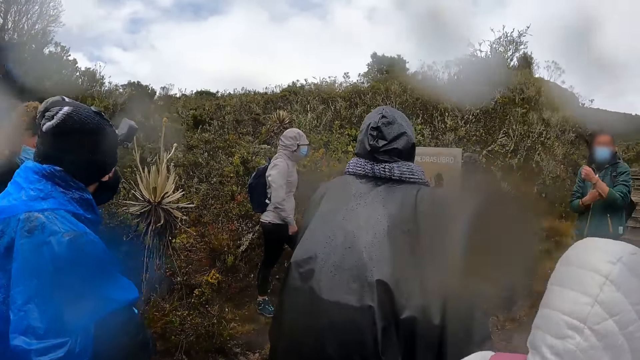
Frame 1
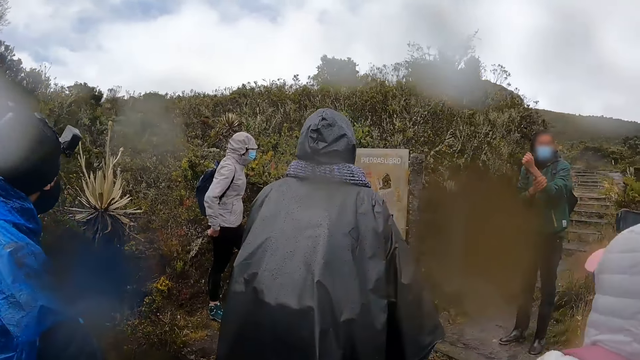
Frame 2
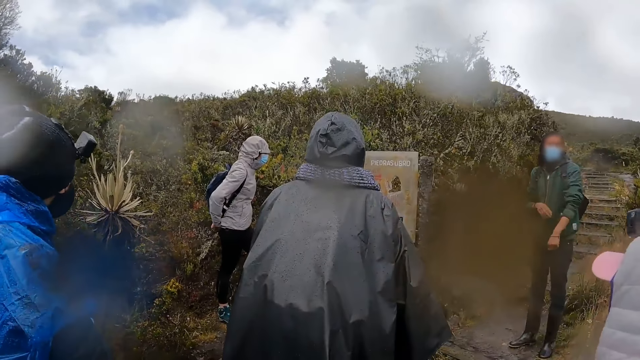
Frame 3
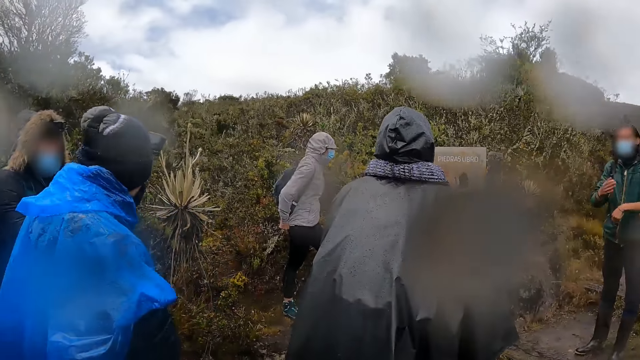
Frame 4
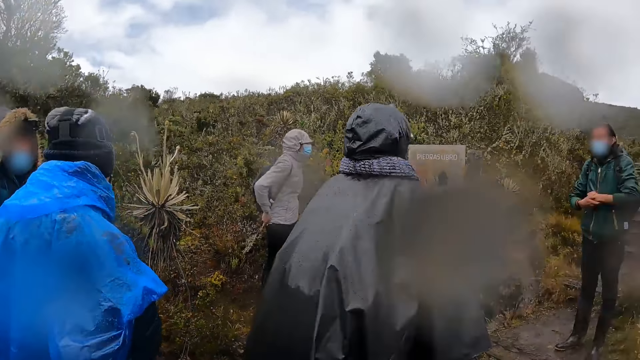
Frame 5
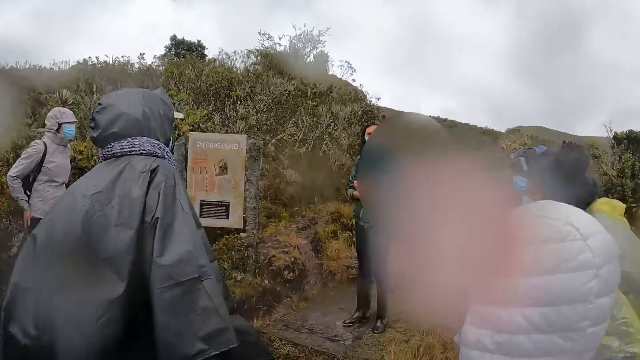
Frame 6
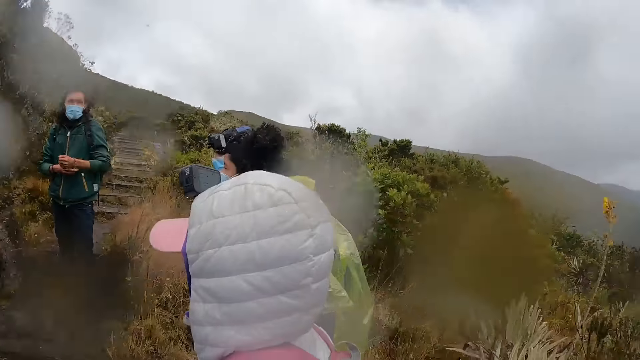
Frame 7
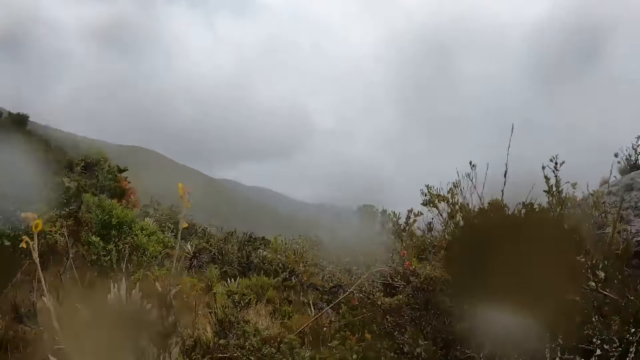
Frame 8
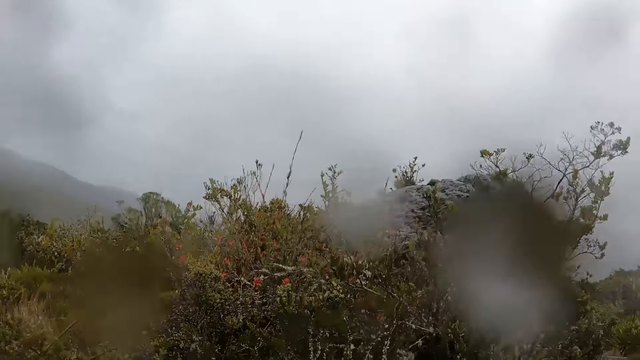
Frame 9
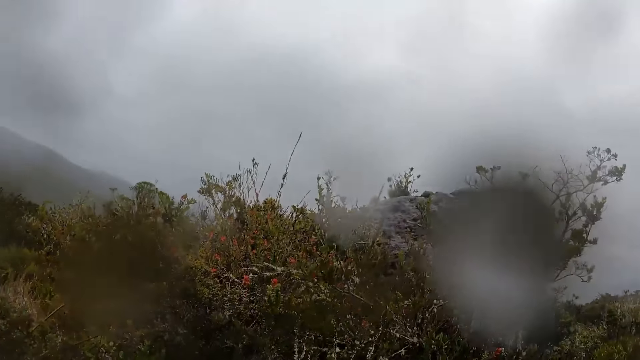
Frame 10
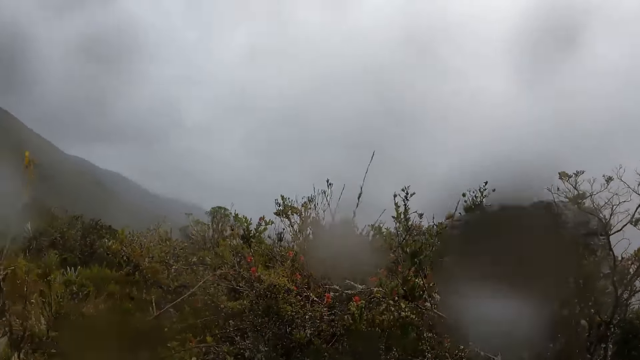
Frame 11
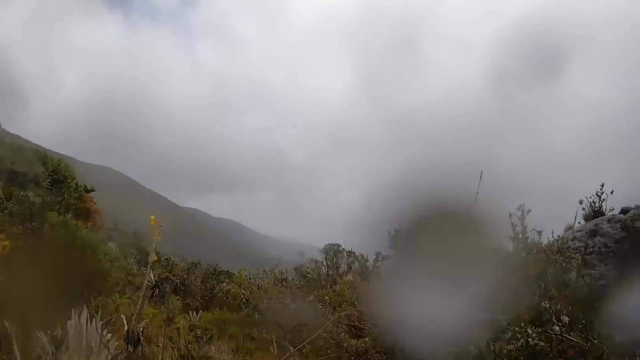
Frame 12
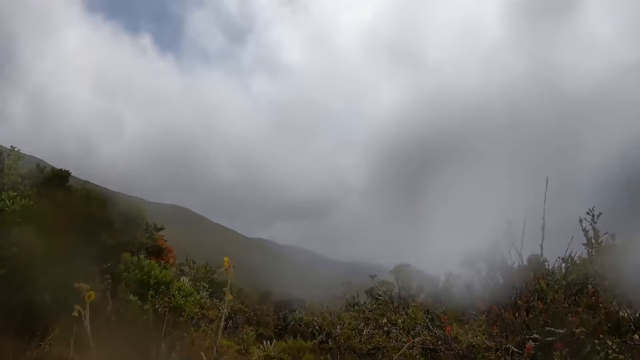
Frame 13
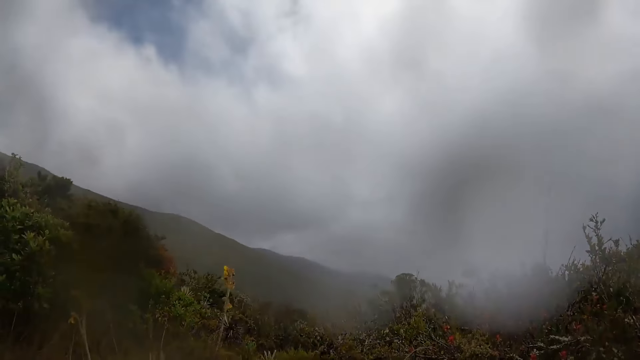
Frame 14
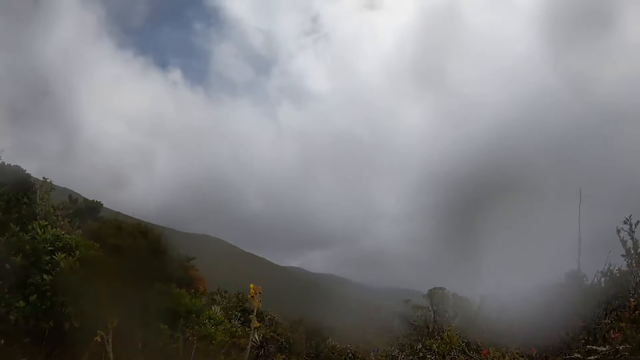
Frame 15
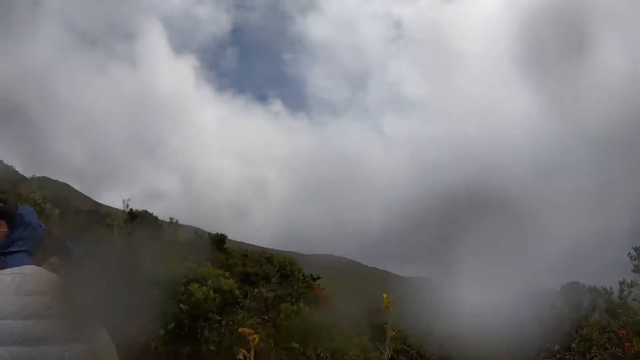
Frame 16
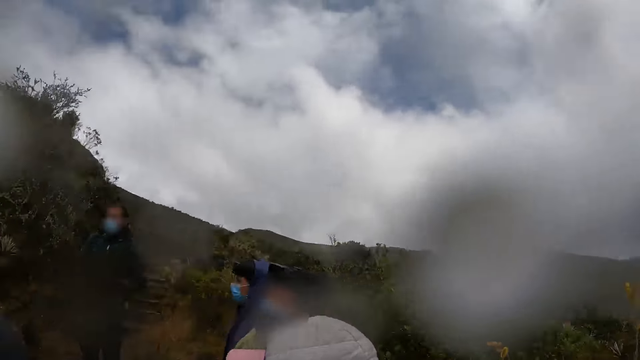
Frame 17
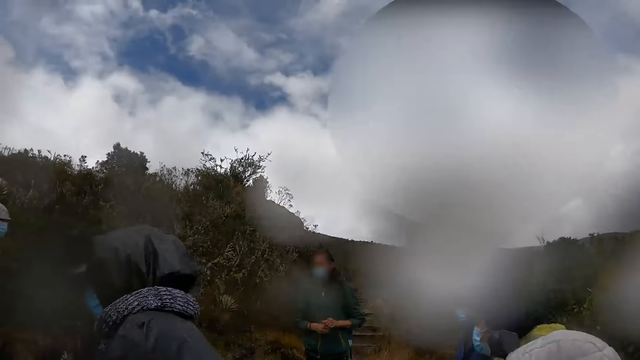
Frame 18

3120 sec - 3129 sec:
The camera wearer looks around the shrubs.

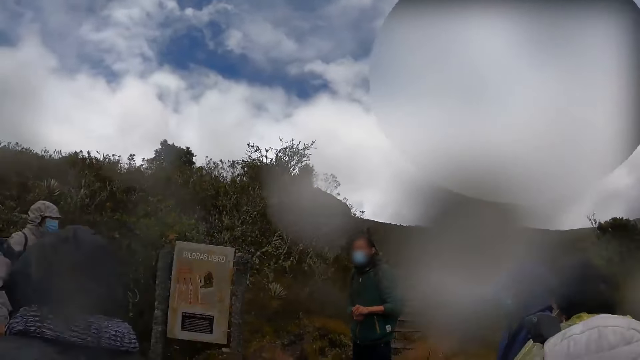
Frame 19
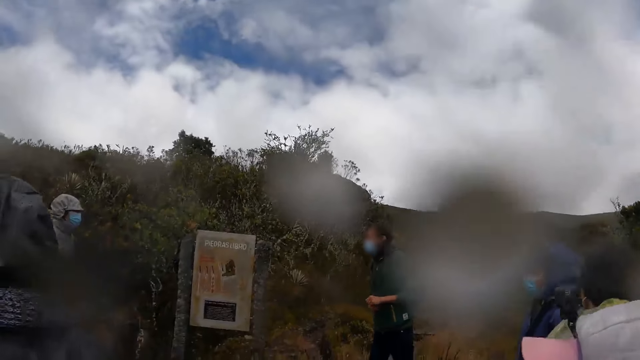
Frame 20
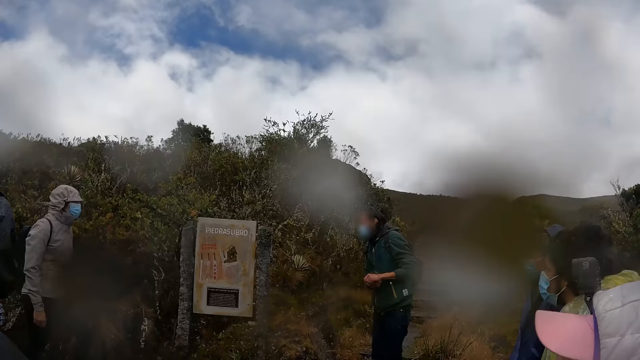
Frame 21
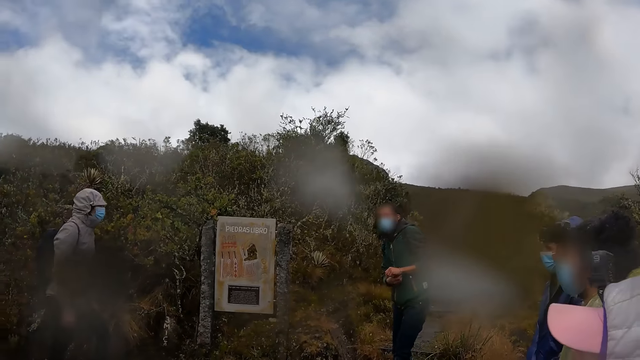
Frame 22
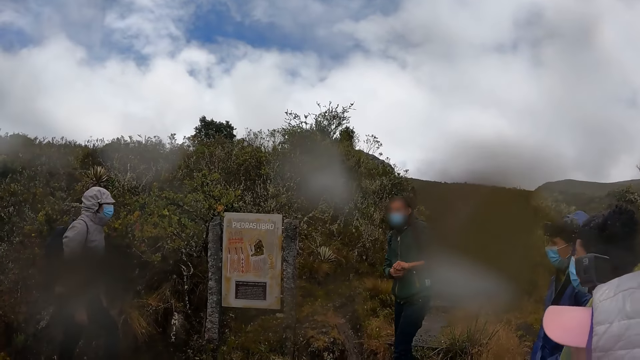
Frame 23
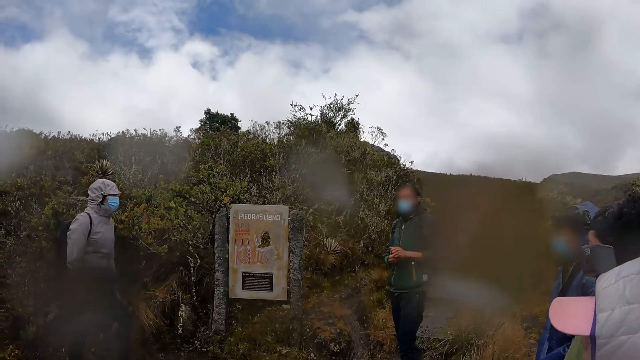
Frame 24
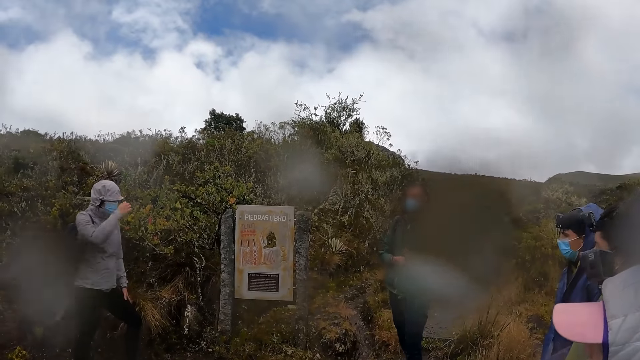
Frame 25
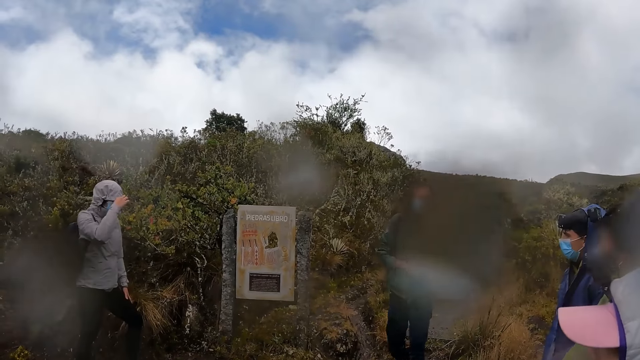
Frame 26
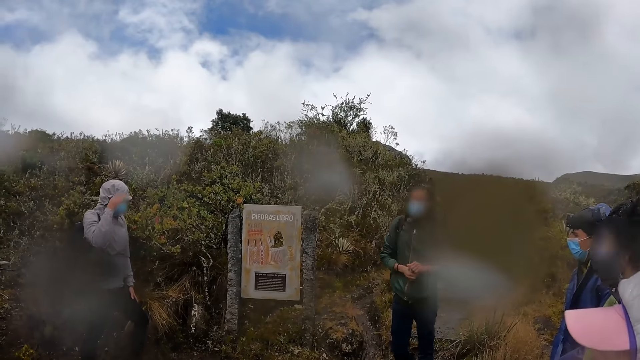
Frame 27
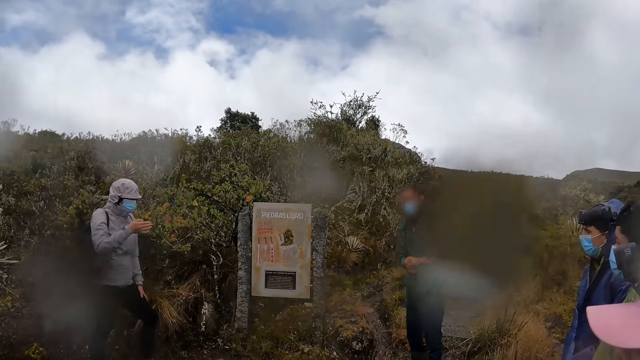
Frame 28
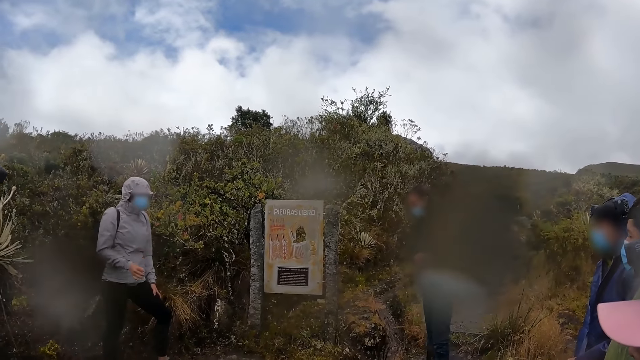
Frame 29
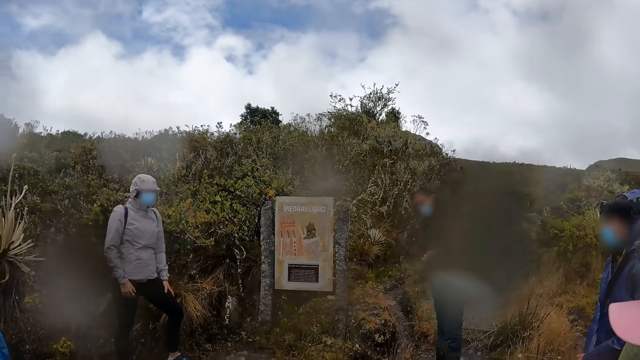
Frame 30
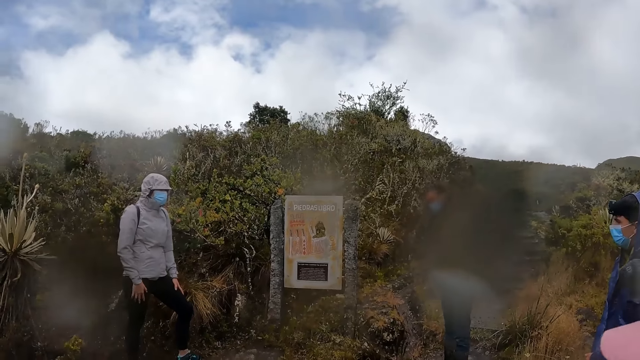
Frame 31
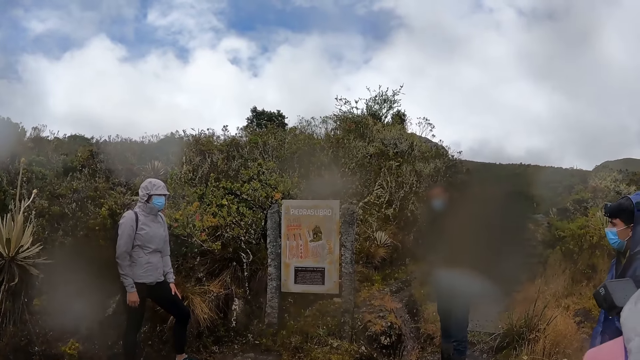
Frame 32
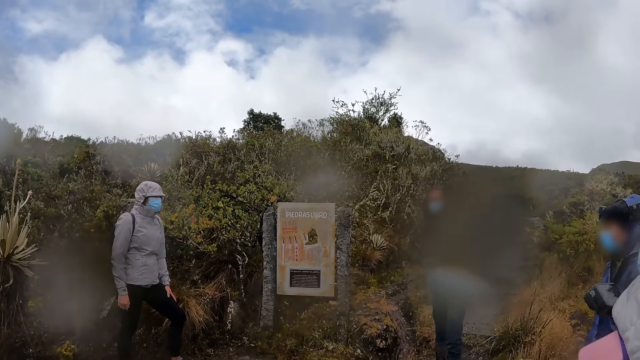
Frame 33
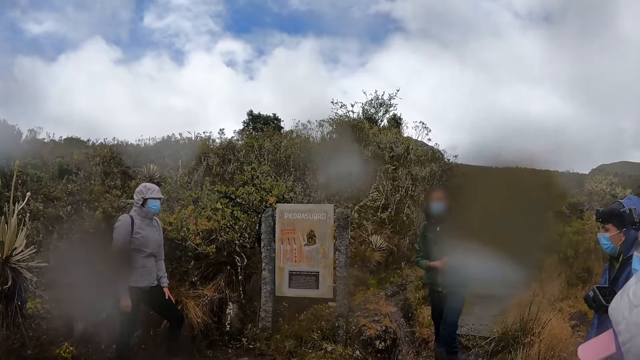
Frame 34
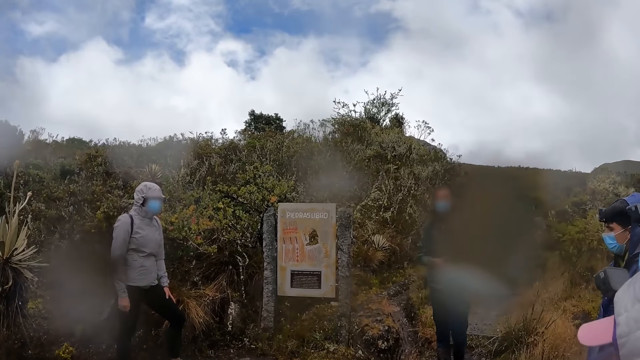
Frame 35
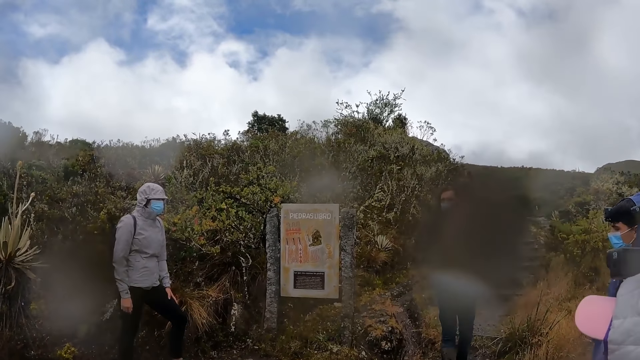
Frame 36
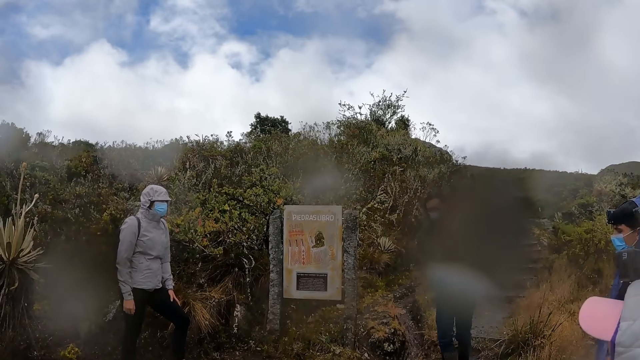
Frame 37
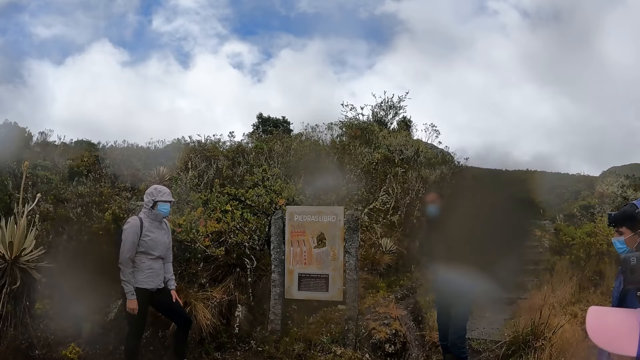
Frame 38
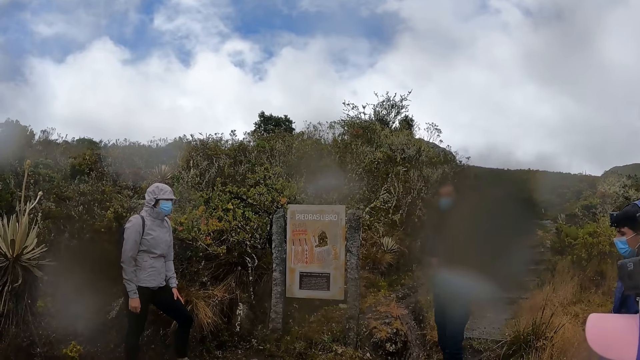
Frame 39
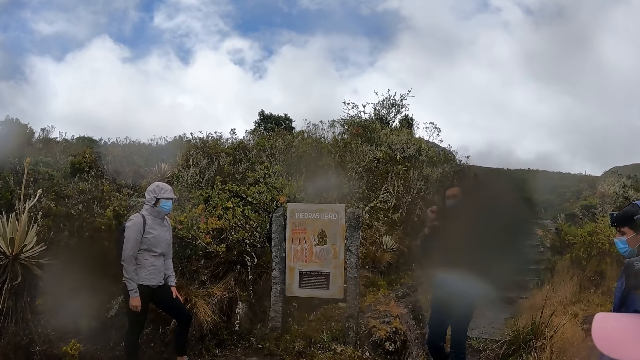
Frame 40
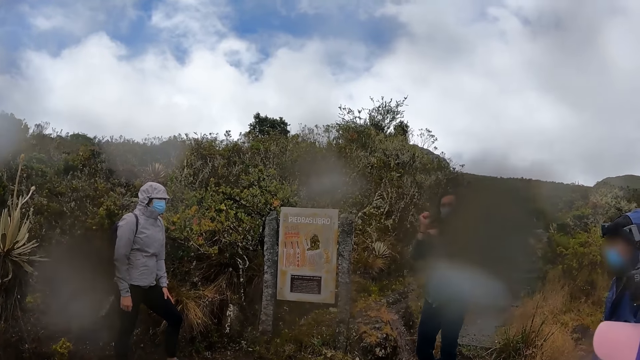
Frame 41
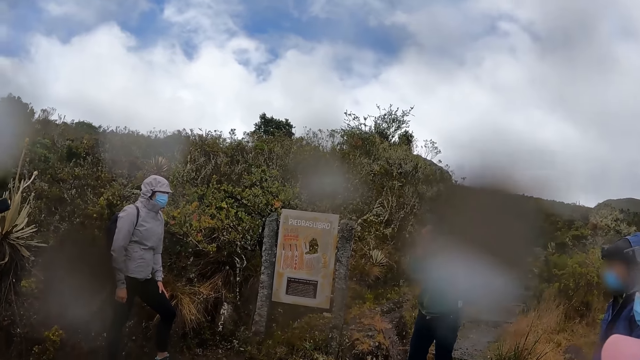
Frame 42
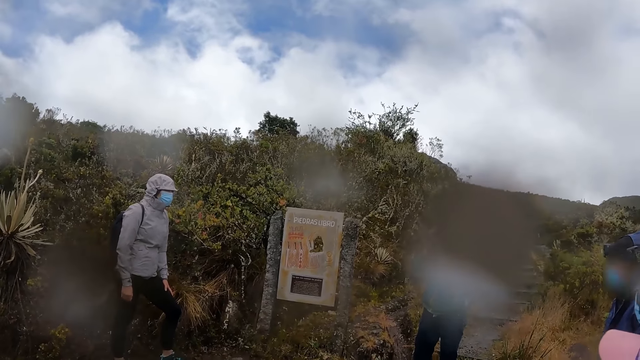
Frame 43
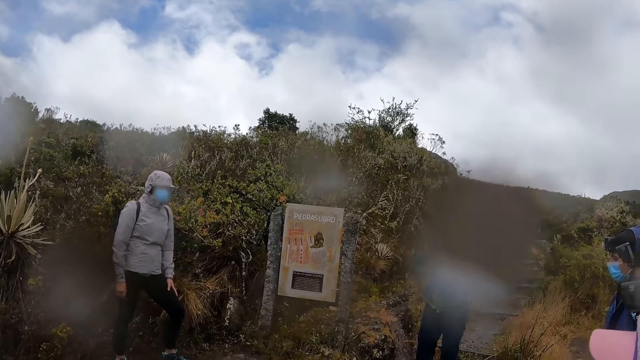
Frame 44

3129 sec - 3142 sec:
A man interacts with the team. A woman wipes her forehead with her hand. The woman looks at her hand. The man interacts with the team.
